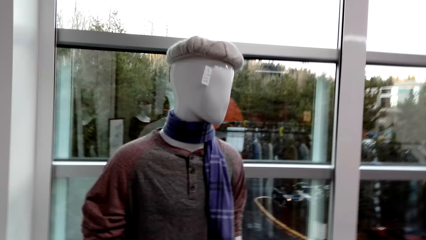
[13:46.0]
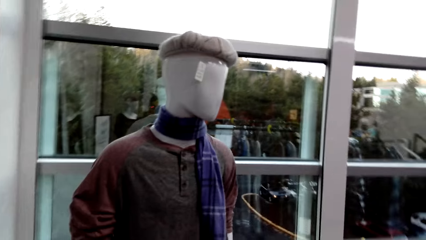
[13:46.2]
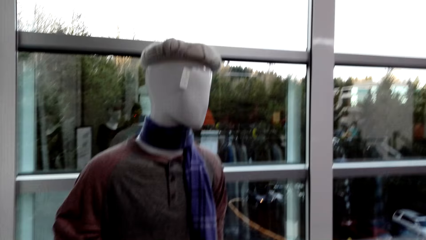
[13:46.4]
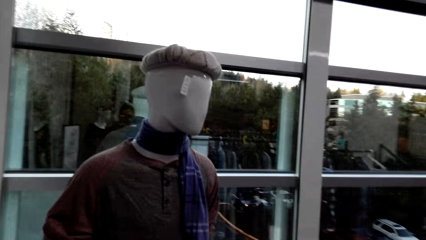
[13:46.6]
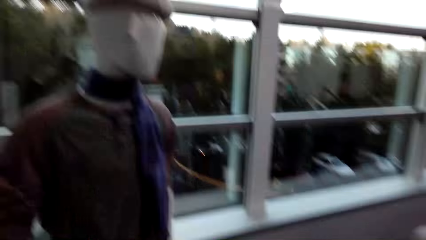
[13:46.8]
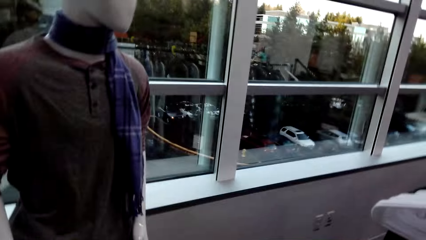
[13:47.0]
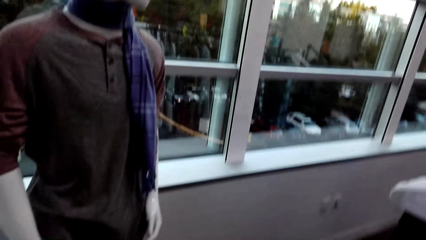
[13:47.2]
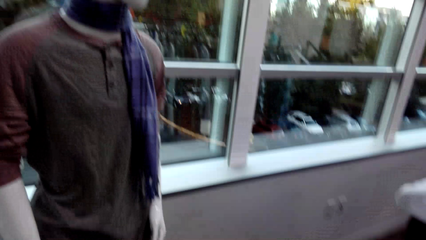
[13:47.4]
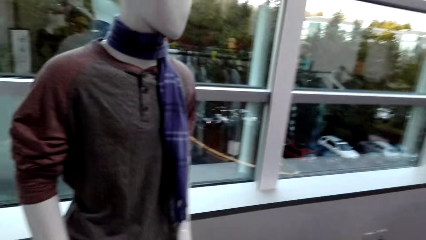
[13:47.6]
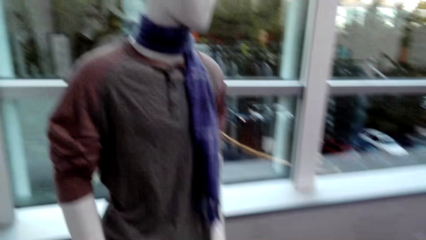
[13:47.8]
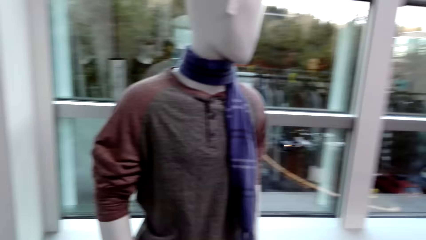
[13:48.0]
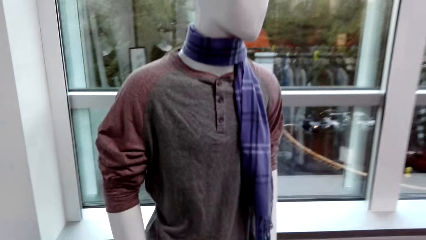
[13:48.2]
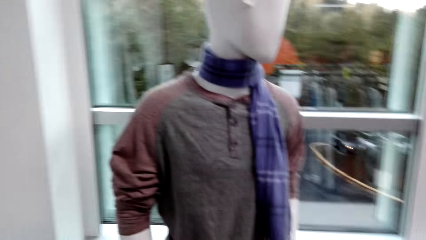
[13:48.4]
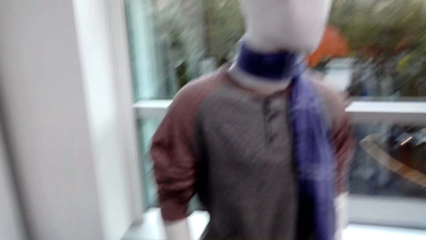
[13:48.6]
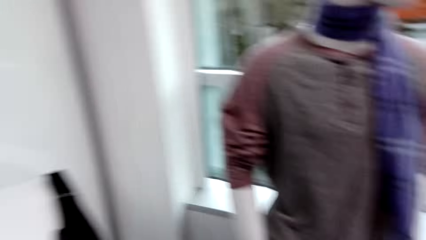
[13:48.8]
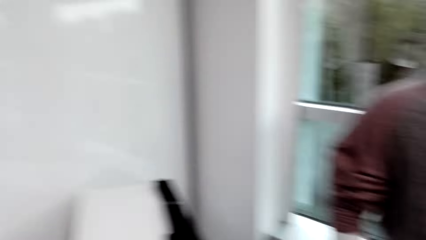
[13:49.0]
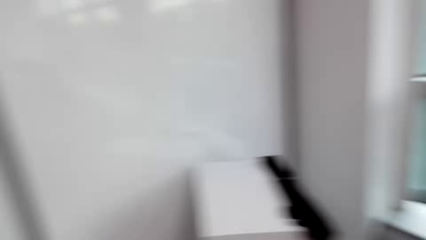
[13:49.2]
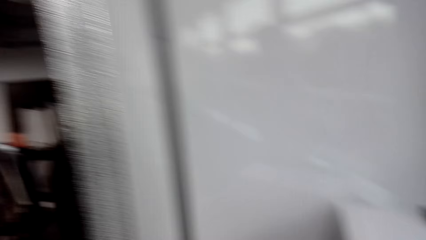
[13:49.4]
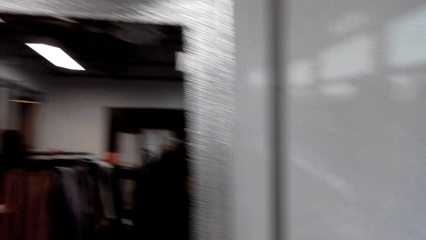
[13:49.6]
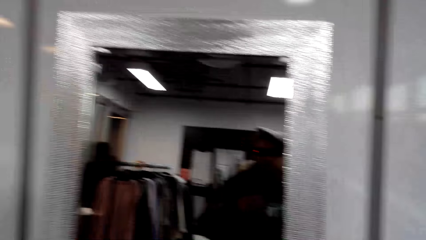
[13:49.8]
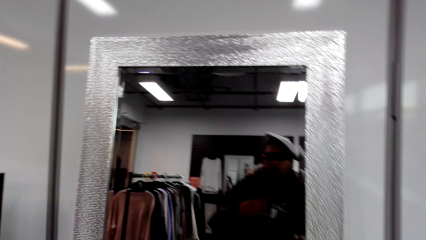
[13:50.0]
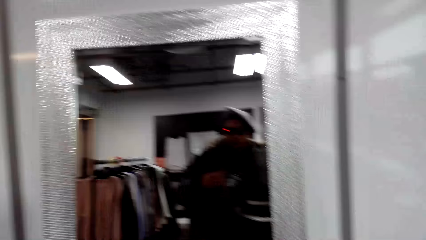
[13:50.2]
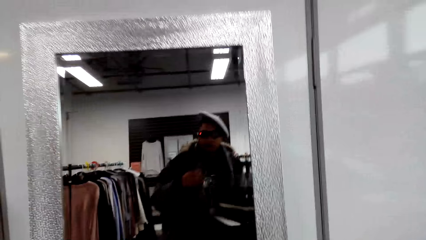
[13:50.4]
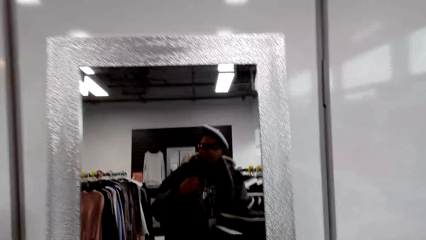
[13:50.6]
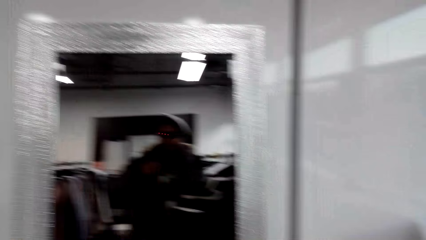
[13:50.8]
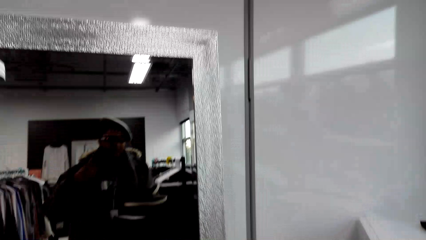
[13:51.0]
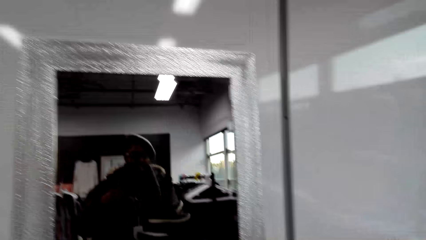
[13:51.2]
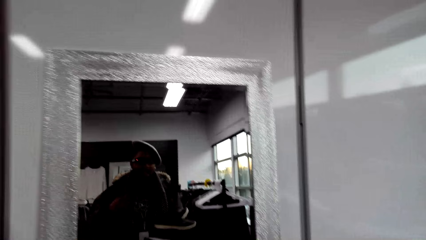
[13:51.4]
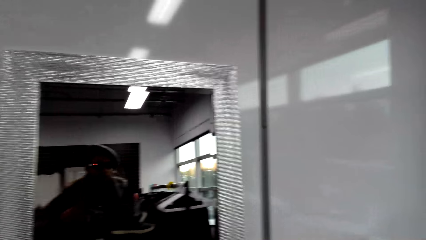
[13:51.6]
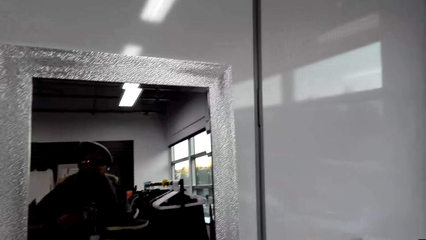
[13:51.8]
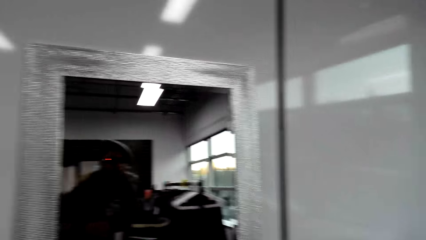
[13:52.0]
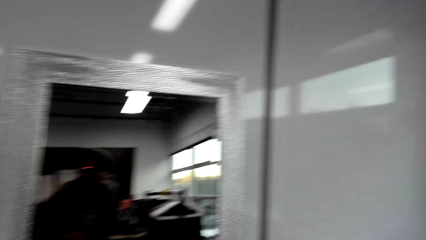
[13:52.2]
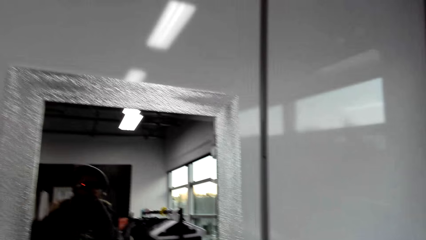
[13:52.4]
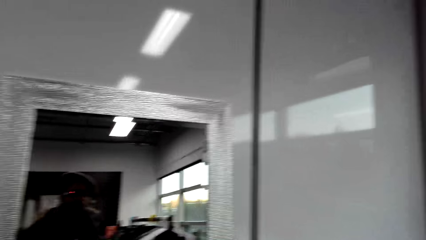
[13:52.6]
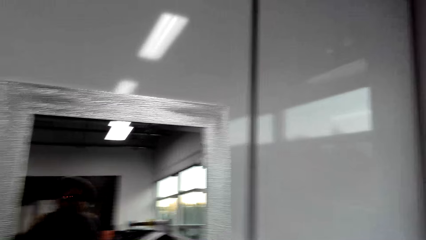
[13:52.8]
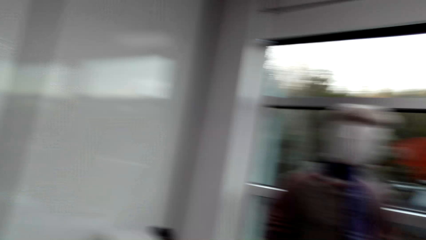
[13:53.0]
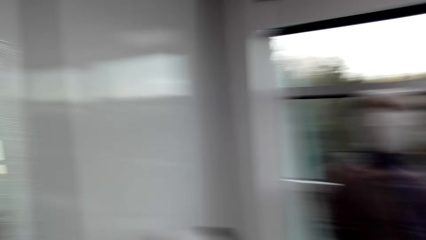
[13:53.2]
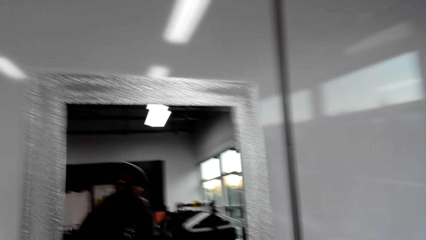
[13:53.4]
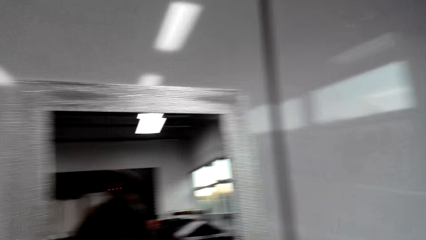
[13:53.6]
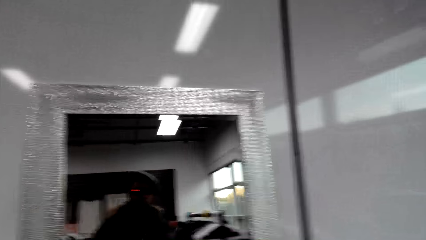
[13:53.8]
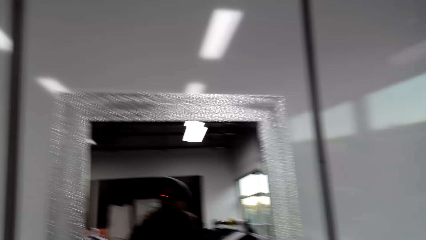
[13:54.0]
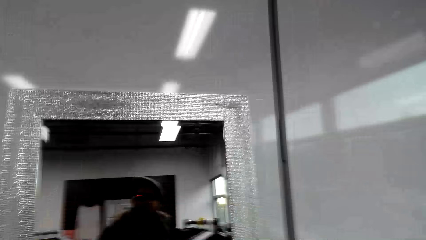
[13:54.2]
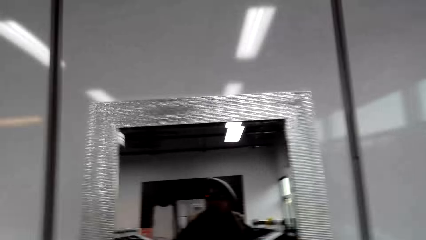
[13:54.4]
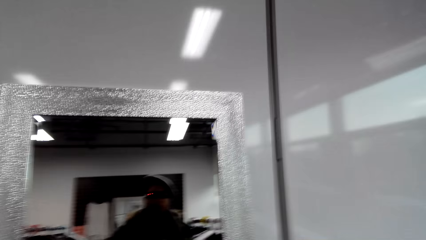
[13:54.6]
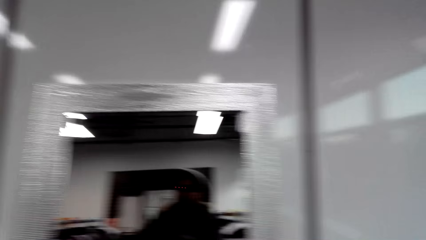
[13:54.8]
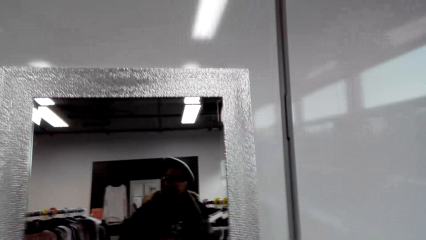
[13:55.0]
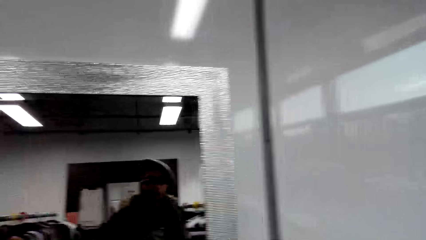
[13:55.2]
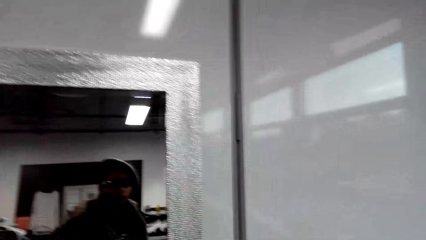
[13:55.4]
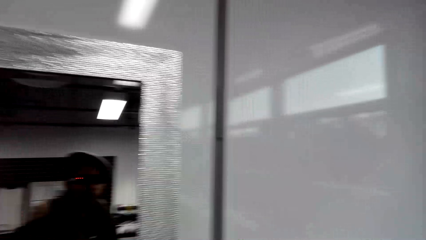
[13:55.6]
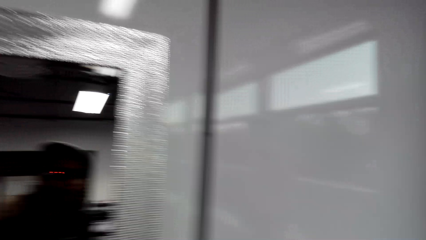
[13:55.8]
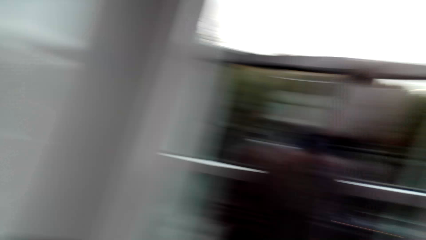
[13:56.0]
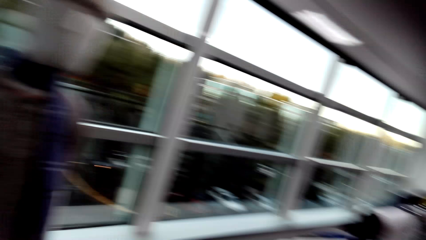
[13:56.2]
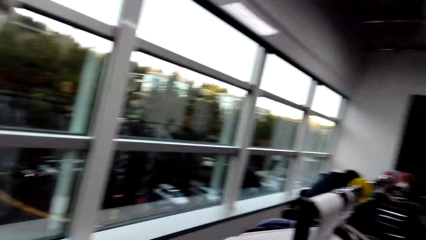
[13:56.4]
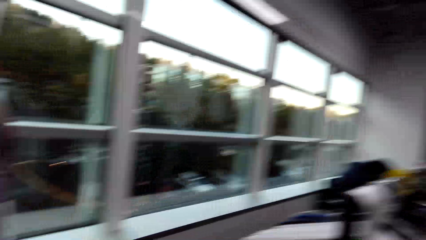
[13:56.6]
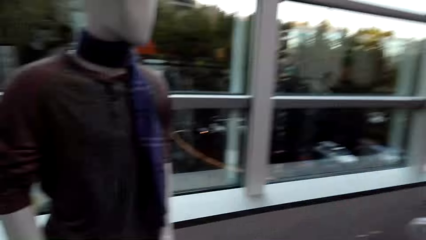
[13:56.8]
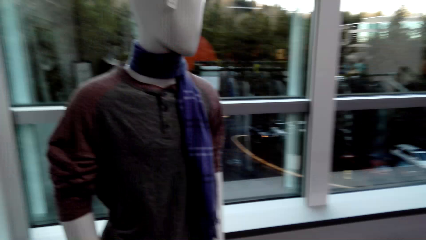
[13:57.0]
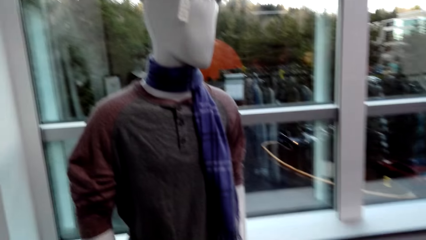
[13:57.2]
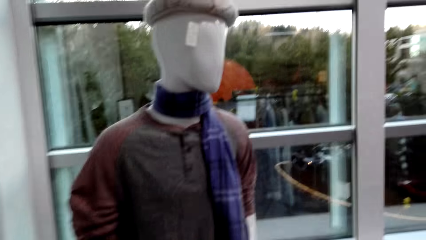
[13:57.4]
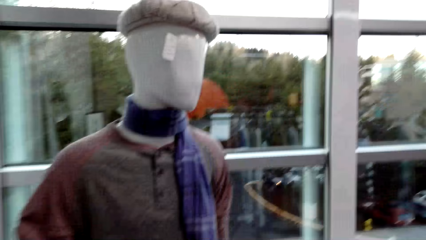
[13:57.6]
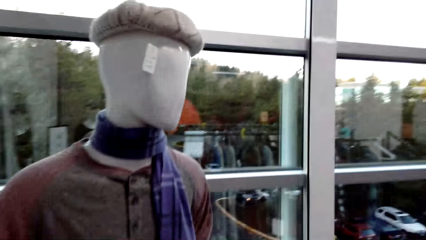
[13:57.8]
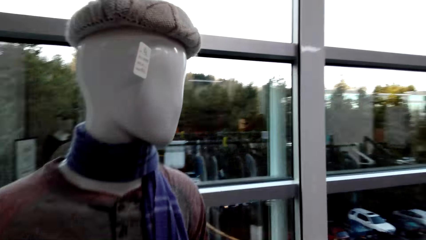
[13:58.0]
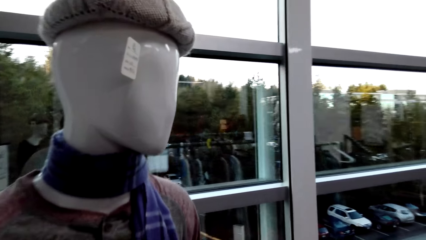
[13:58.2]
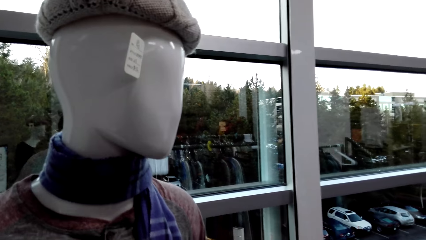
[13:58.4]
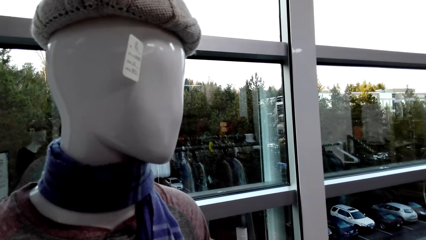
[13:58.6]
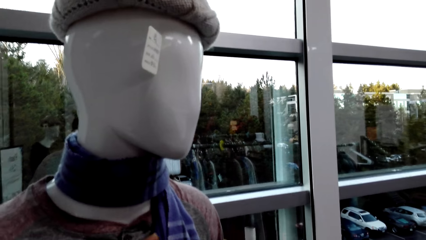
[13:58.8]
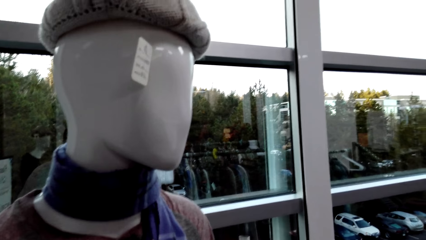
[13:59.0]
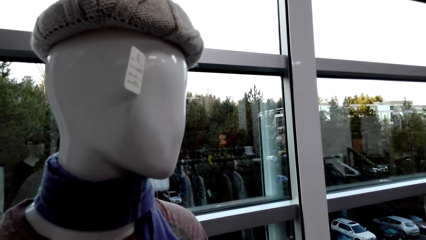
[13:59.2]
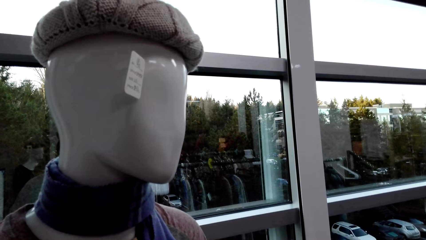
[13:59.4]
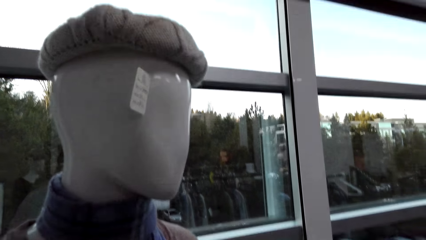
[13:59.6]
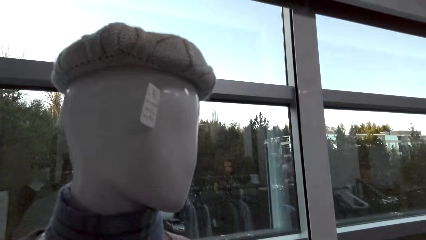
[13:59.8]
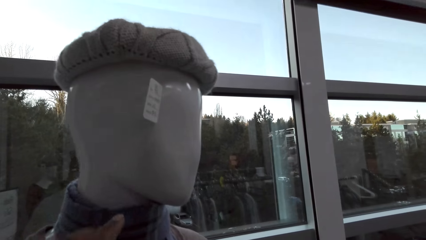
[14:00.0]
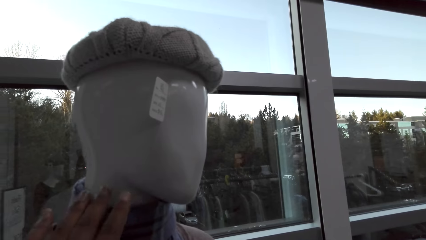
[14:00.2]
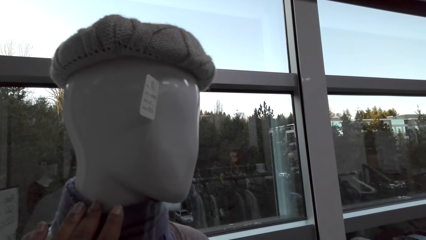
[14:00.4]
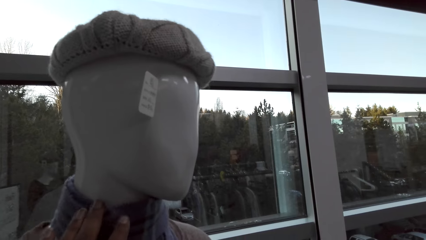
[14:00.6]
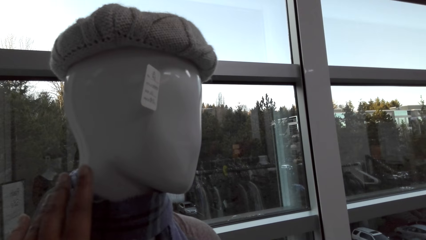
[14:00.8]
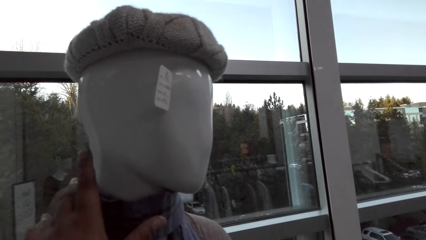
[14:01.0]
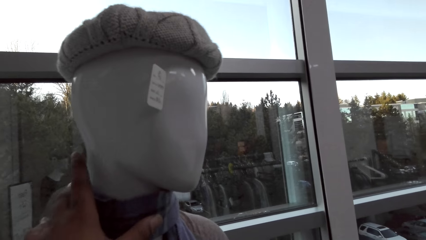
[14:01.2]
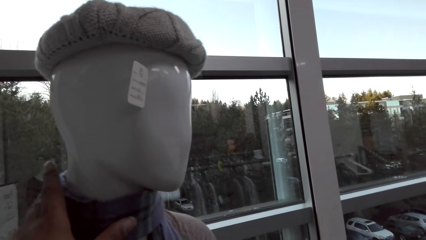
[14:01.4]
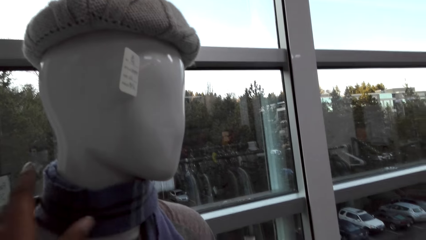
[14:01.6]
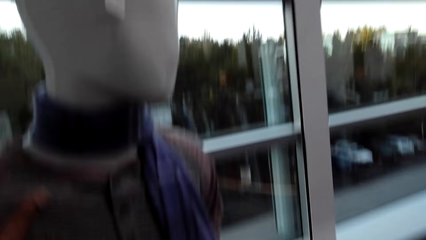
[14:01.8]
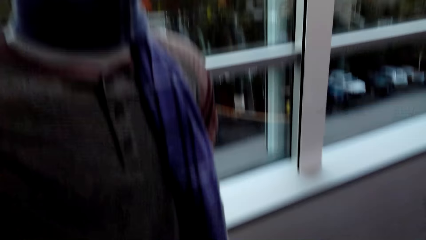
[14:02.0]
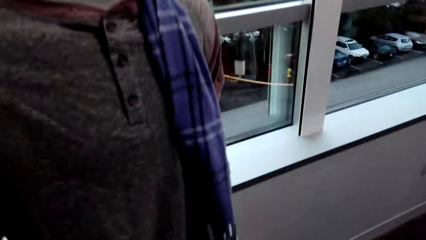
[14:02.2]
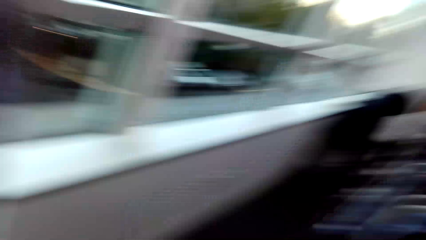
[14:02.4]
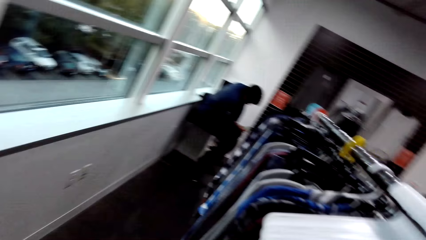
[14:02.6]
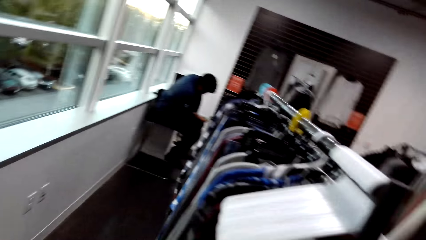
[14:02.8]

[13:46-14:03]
The camera wearer stares at the mirror. He moves around. He touches a scarf. He touches a mannequin with his left hand.
